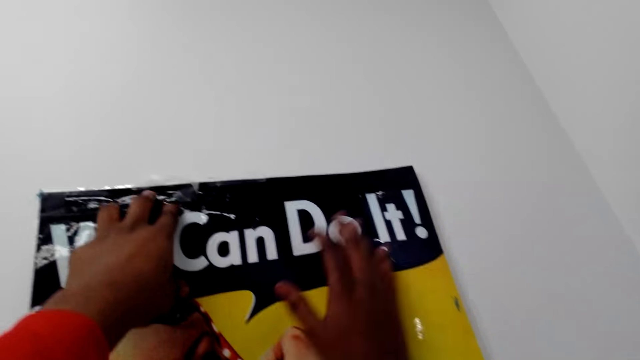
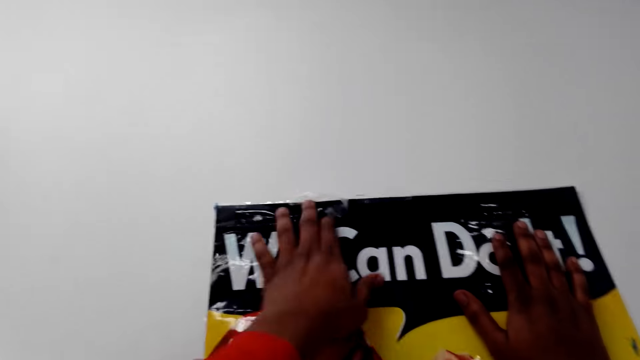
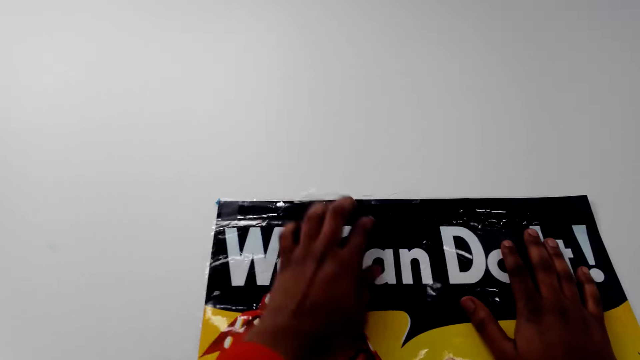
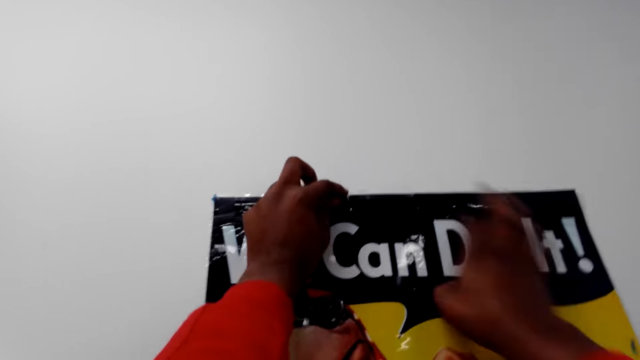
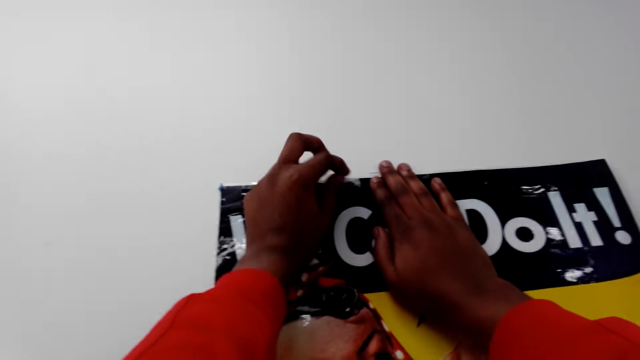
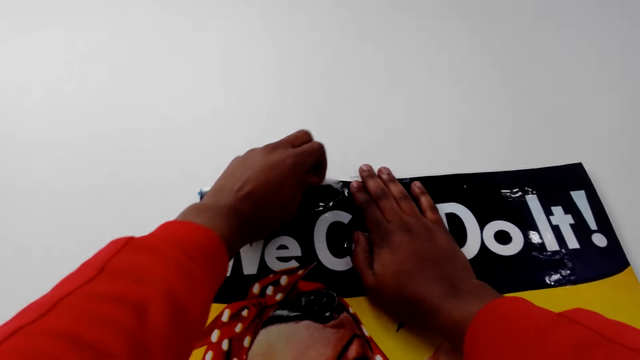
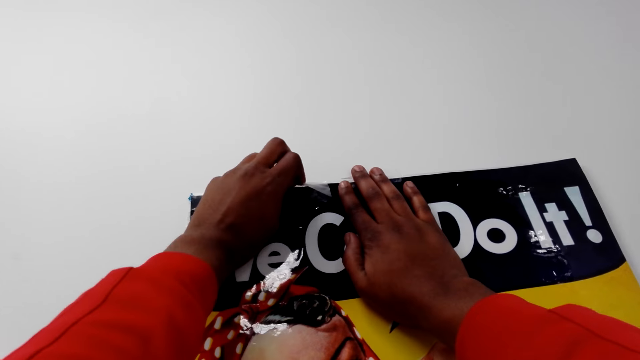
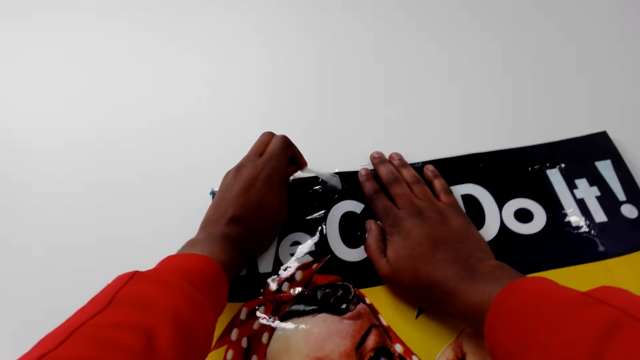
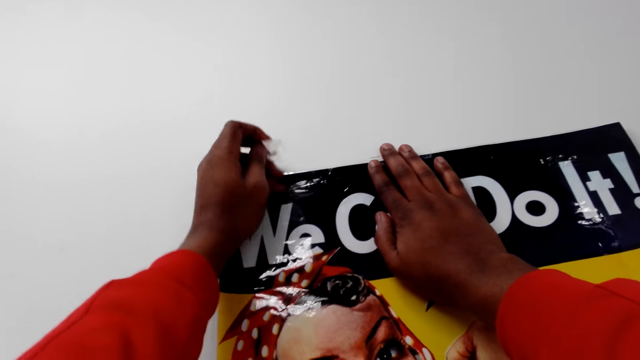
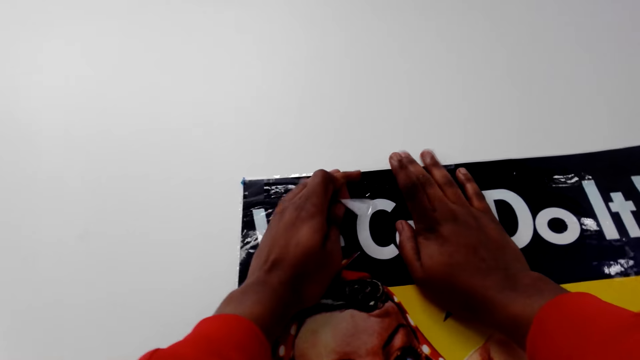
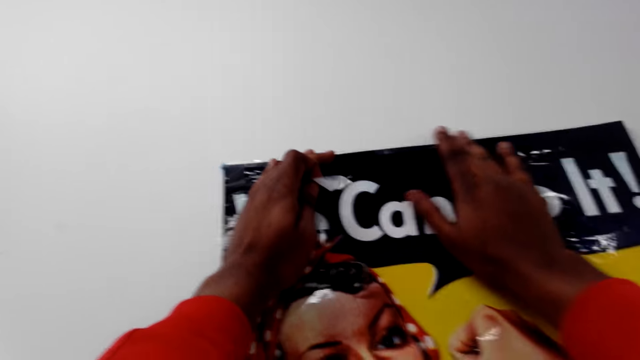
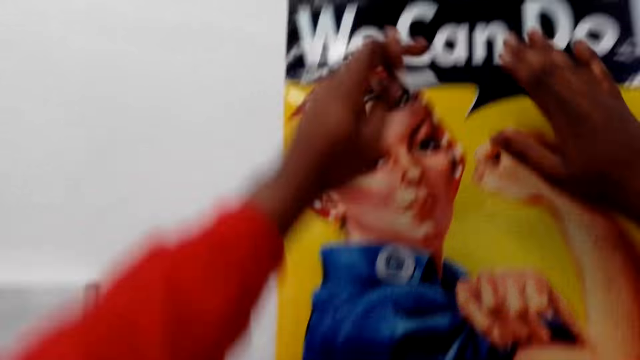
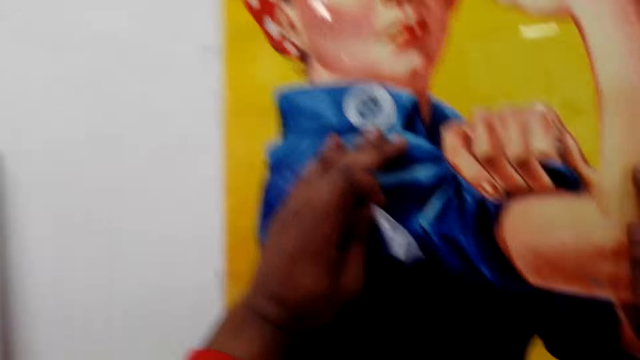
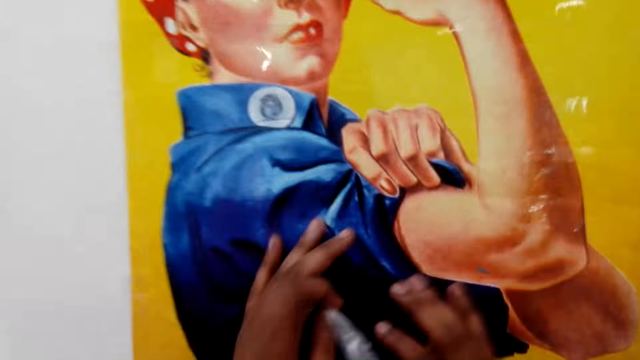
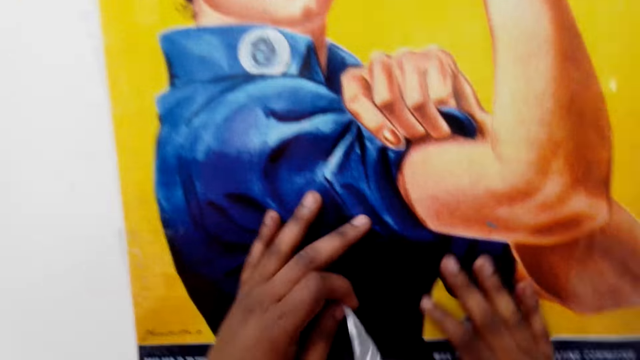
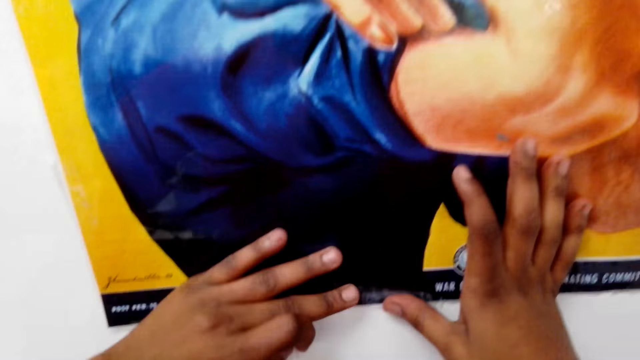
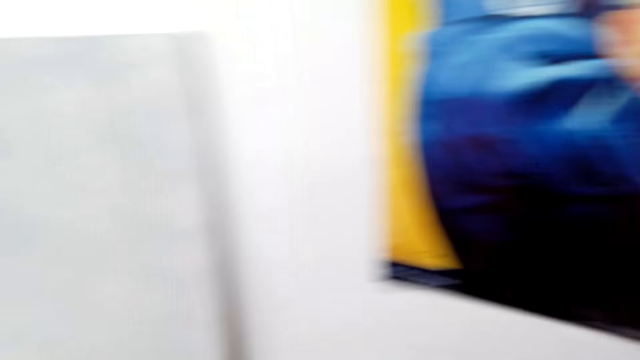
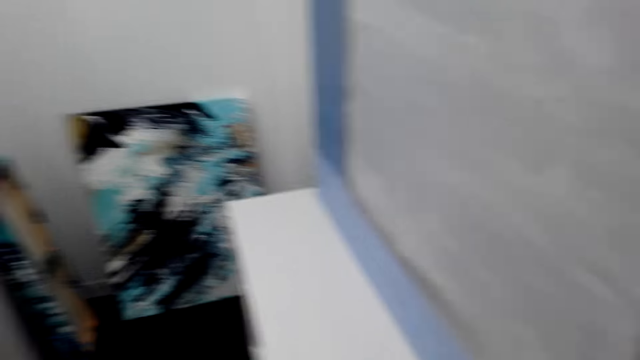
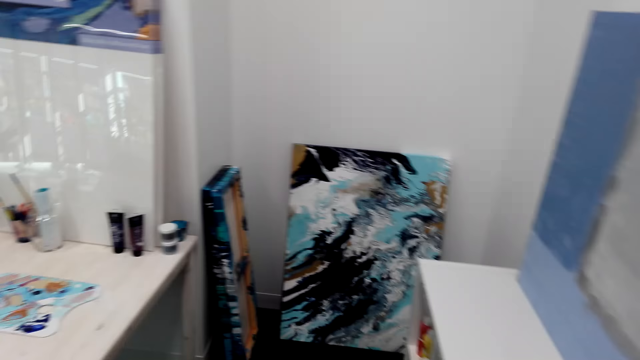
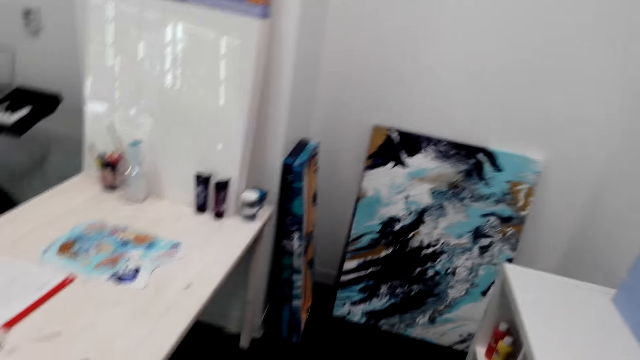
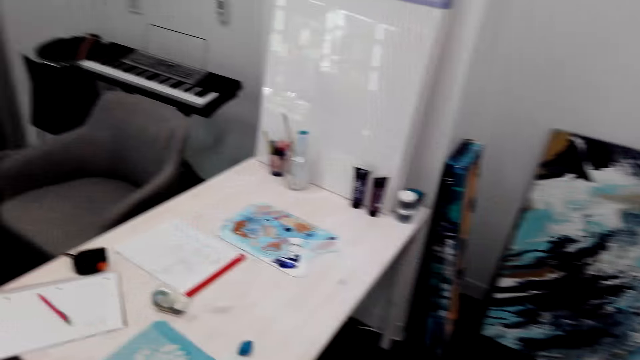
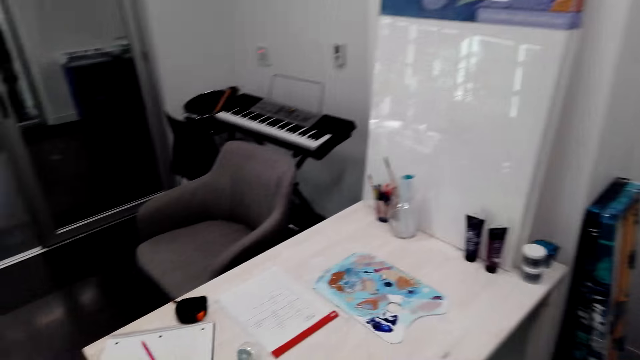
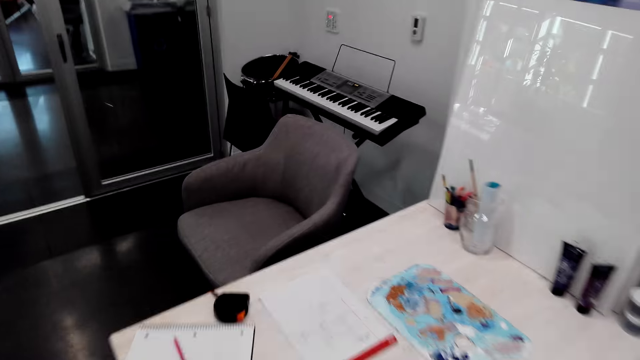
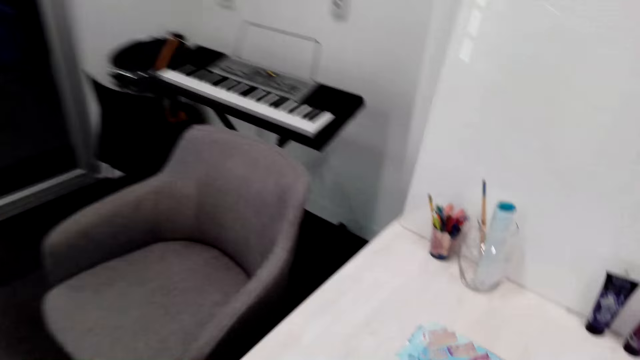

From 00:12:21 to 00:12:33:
The camera wearer pulls the cello tape from the paper. They stick the paper on the wall. They look around the house. They turn around the house. They walk around the house.

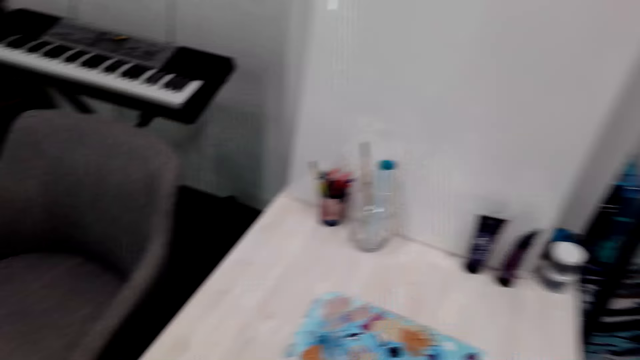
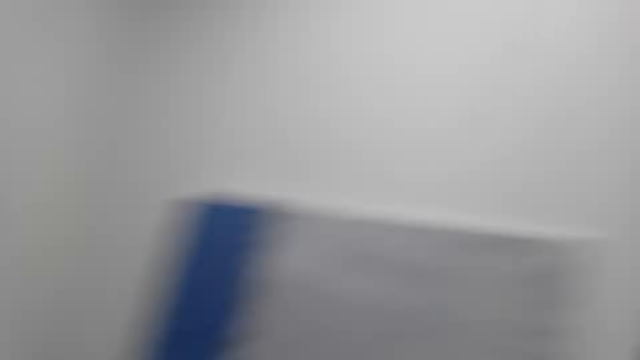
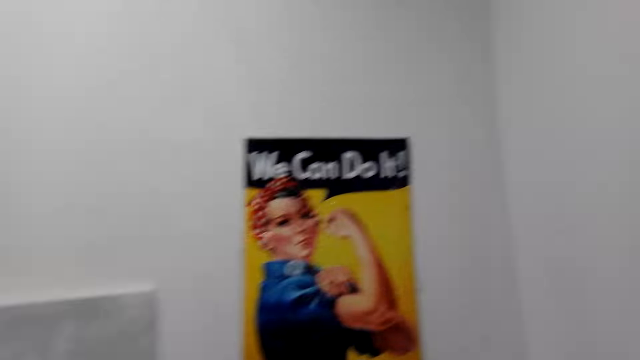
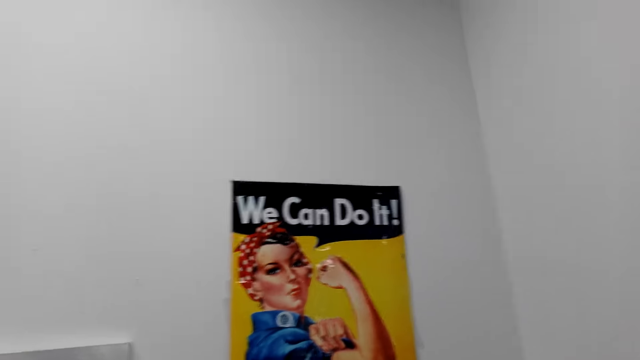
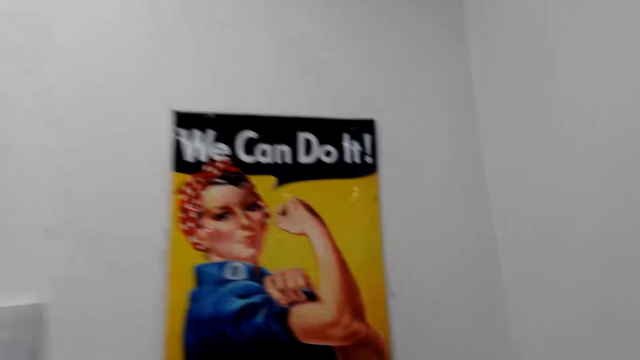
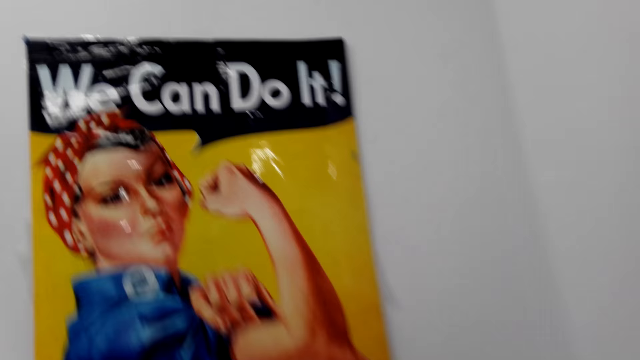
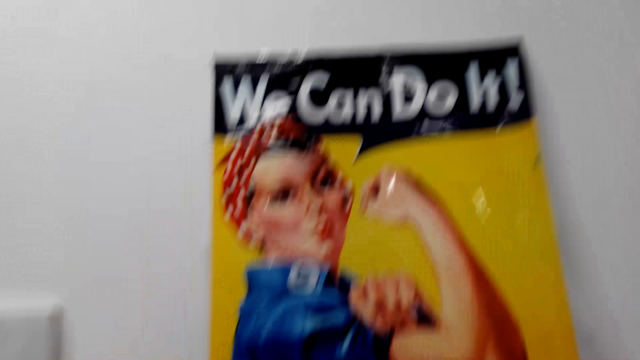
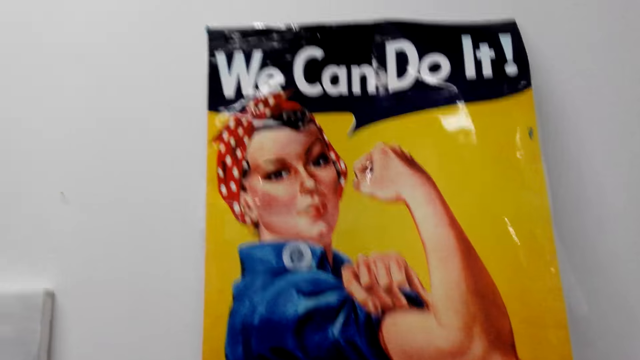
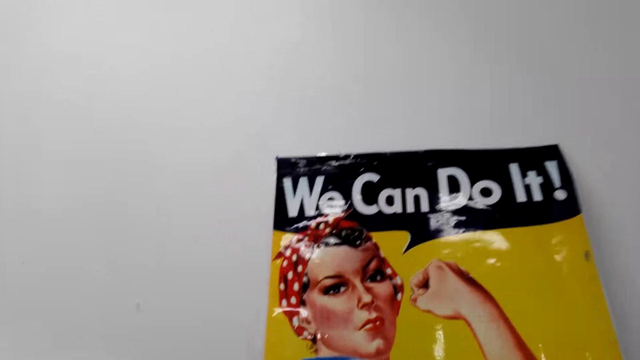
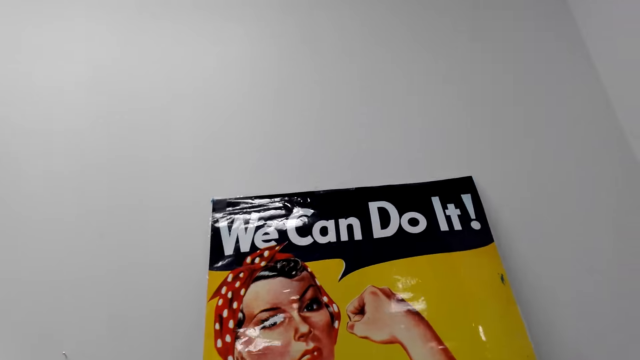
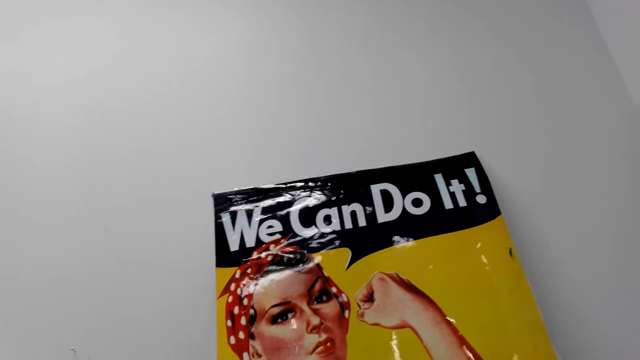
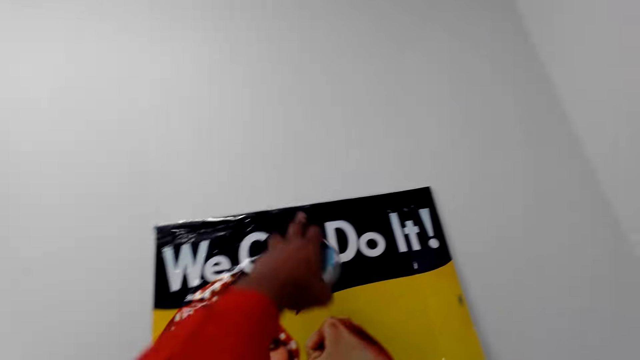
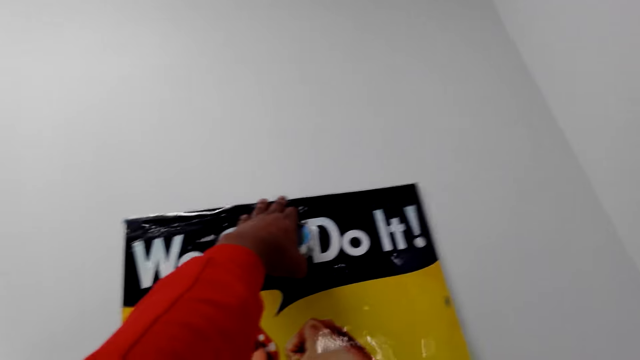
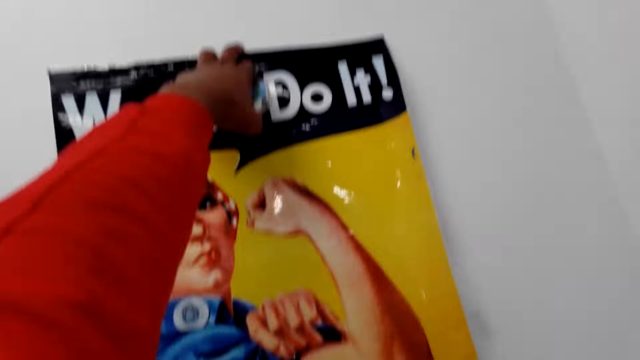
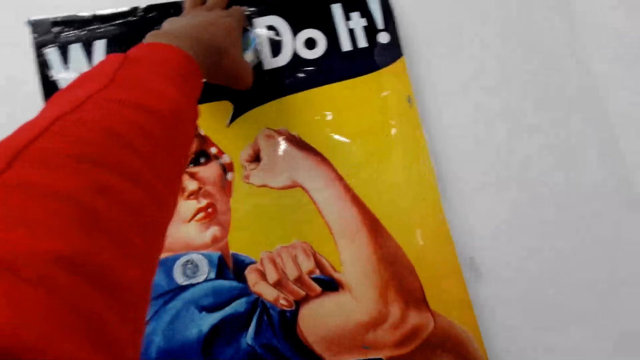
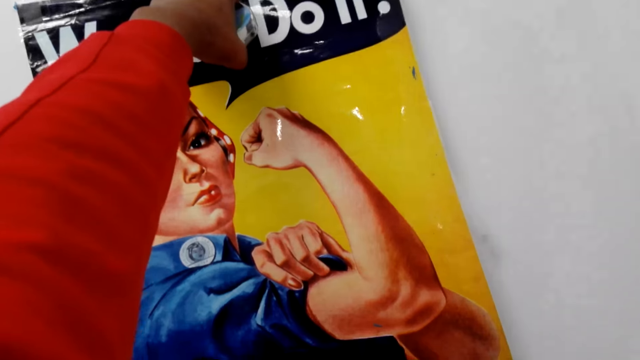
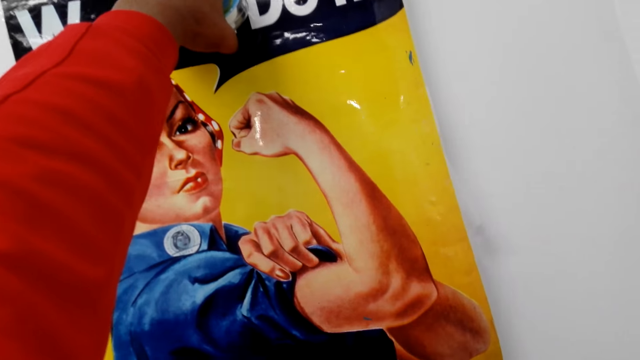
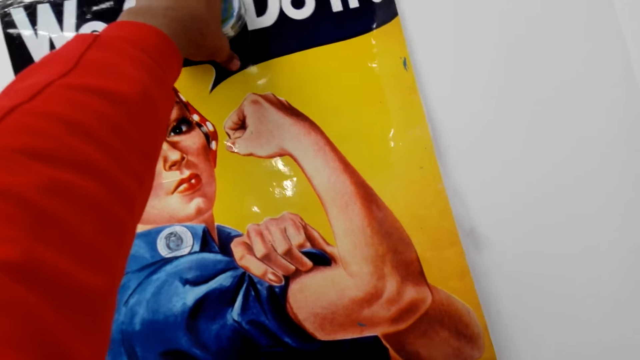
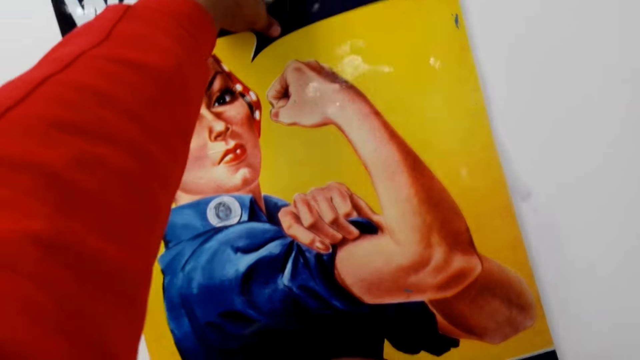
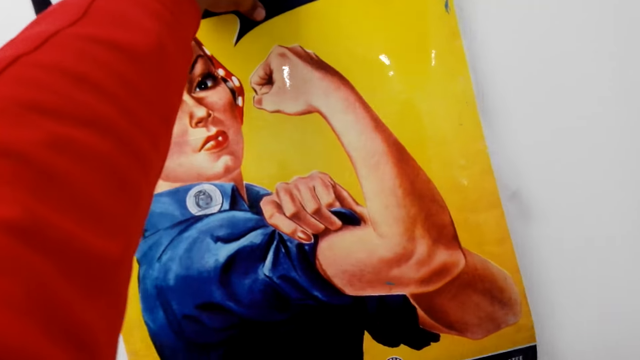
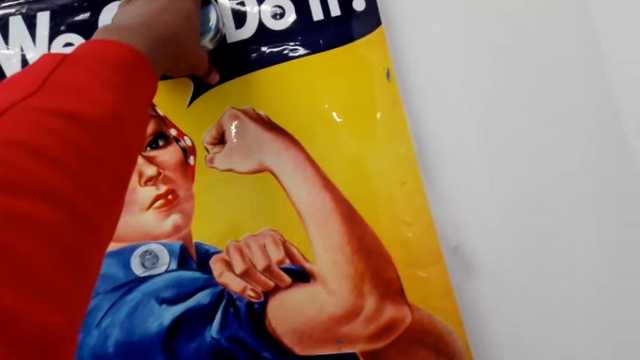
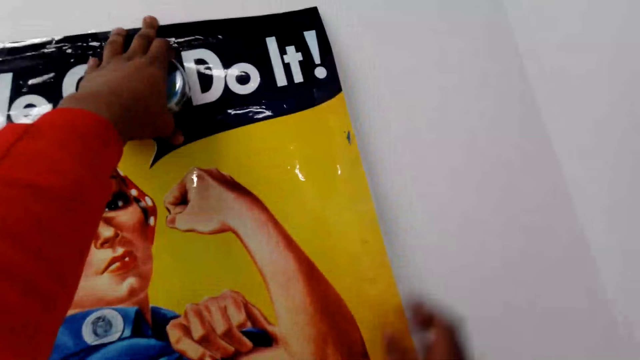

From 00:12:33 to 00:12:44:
The camera wearer looks around the house. They walk around the house. They stick the picture on the wall. They place a hand on the top of the paper.
